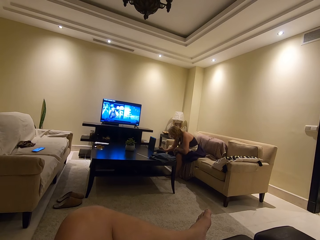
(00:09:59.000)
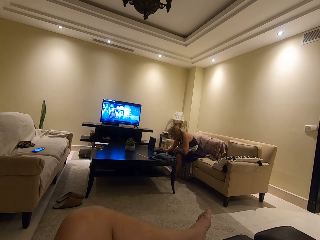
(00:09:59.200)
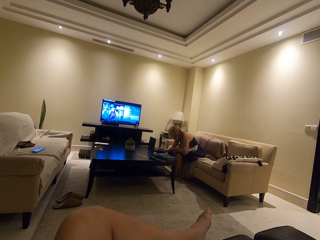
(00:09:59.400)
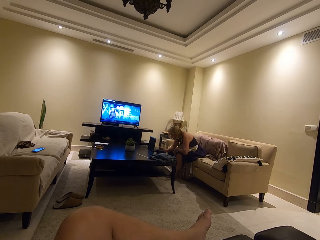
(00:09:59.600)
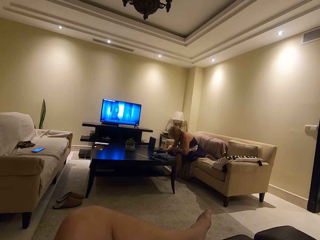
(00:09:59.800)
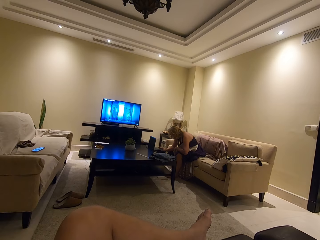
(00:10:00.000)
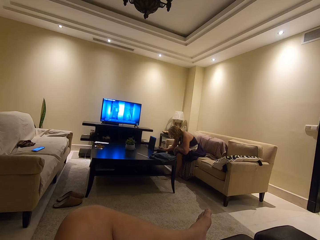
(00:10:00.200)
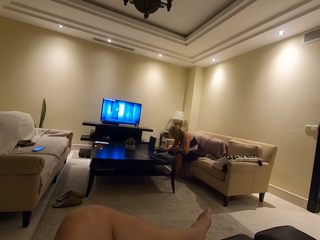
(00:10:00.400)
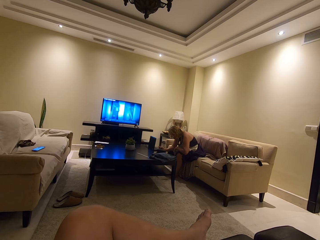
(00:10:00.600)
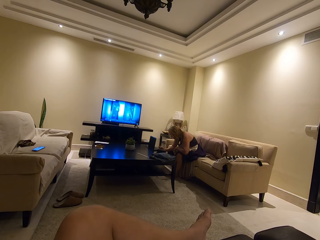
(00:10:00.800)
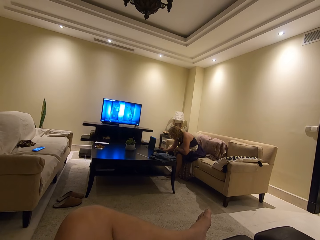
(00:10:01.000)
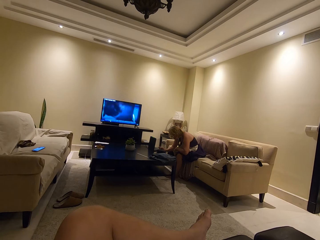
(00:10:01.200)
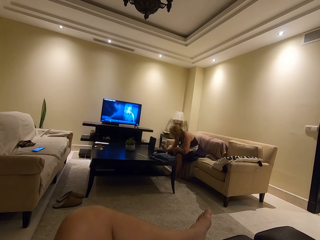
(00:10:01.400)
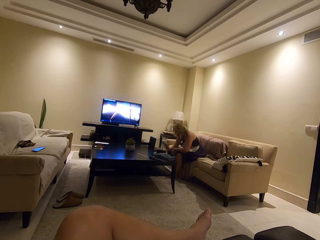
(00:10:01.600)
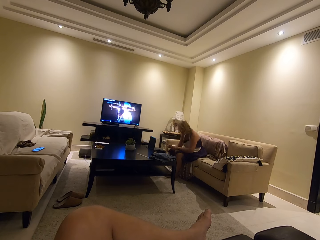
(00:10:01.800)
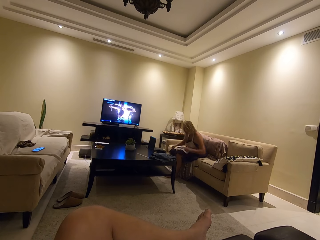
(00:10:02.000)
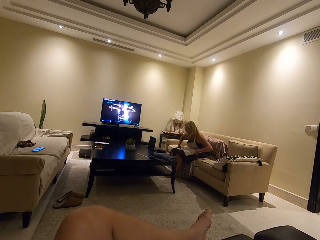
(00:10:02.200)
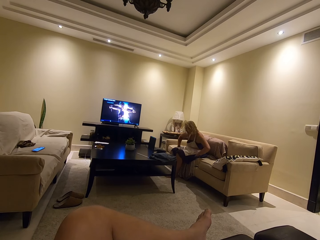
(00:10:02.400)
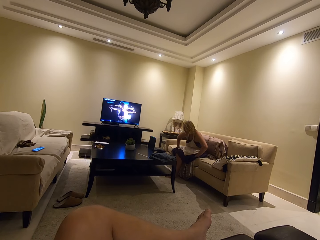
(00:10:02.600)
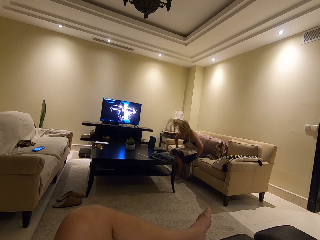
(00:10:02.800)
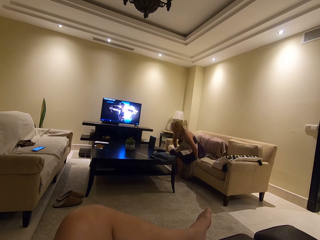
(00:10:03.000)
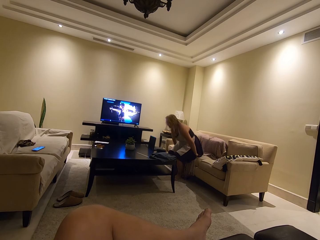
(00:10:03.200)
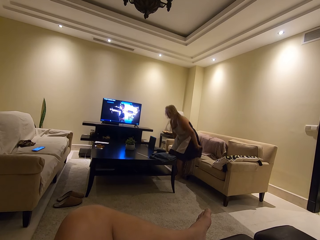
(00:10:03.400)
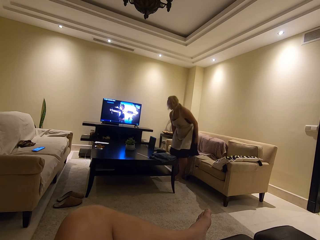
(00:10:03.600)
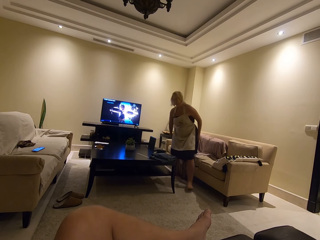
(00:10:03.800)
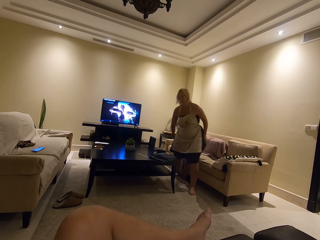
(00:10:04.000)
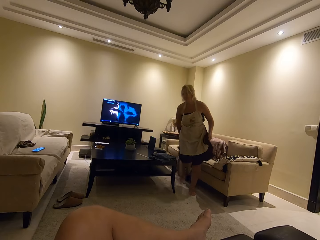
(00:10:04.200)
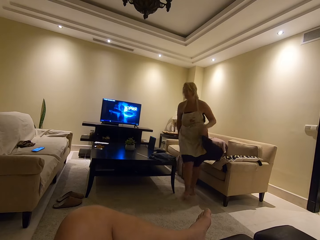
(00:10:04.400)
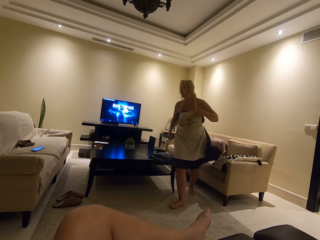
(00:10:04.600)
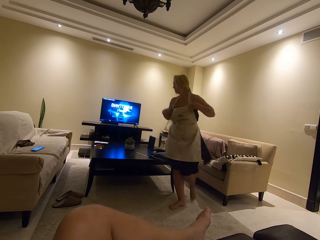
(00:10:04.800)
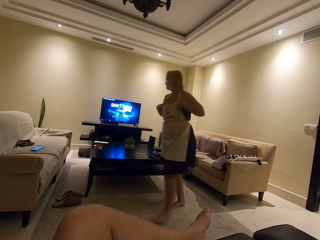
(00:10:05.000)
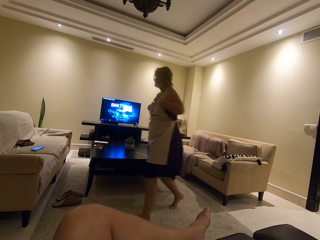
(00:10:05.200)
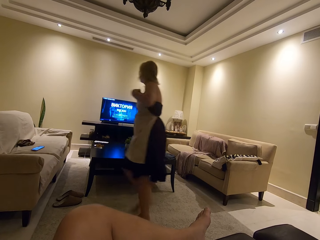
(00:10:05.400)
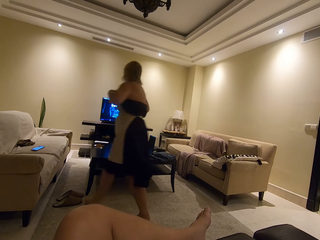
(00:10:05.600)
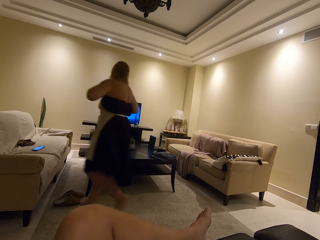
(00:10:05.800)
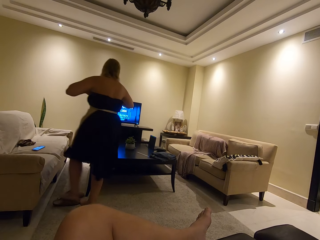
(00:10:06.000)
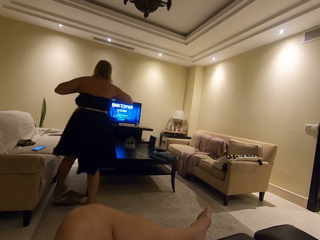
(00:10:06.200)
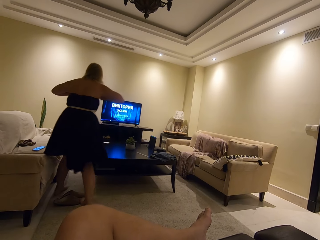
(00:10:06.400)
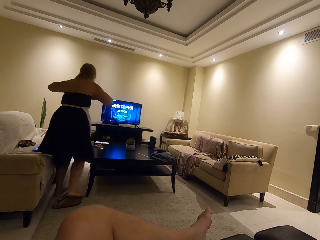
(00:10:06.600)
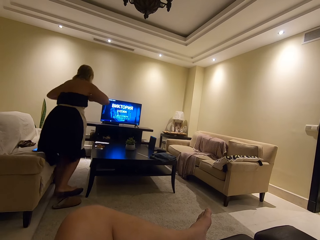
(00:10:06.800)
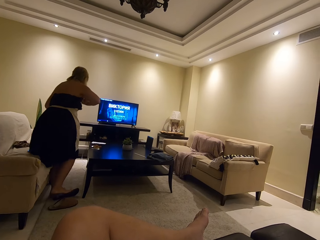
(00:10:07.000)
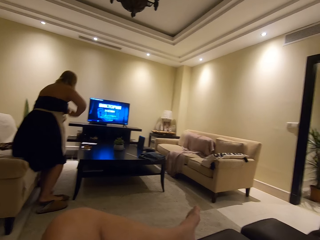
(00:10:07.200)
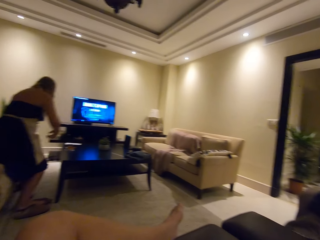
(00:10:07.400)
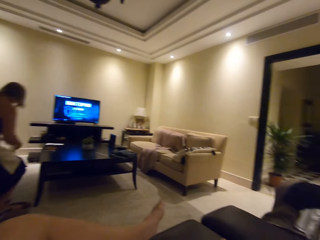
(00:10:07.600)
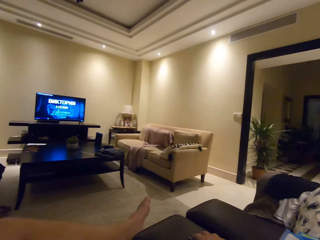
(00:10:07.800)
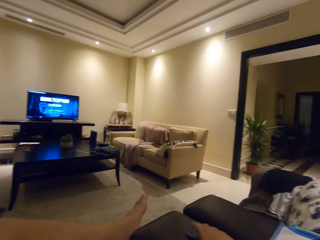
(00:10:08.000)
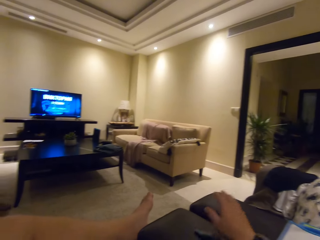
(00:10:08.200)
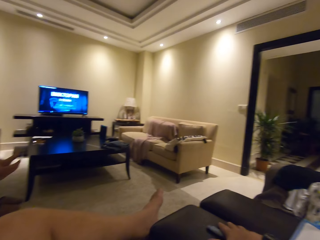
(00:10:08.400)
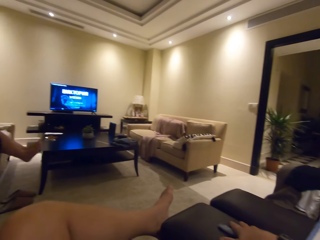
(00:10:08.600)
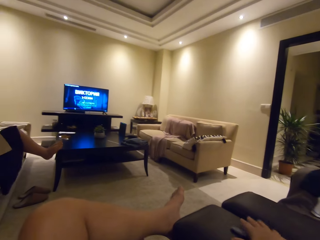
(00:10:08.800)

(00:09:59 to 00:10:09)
The lady scrolls the laptop. The camera wearer watches the television. The lady moves towards the couch. The lady walks around the house. The camera wearer looks around the compound.

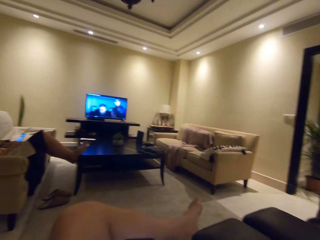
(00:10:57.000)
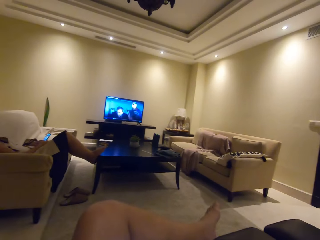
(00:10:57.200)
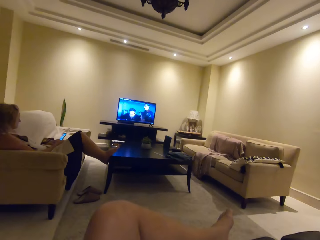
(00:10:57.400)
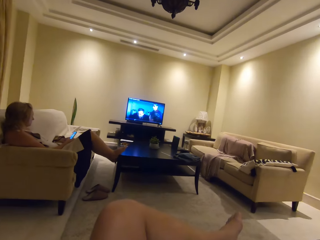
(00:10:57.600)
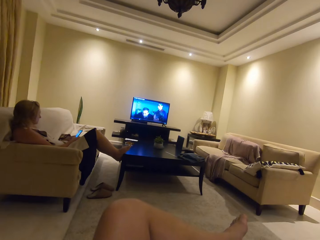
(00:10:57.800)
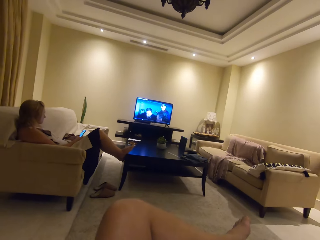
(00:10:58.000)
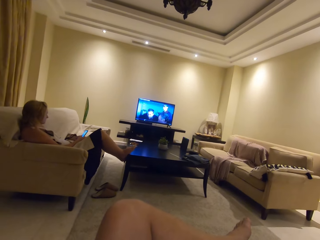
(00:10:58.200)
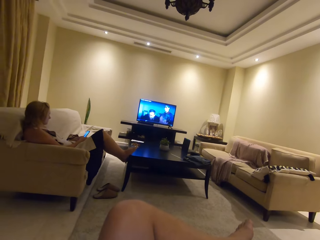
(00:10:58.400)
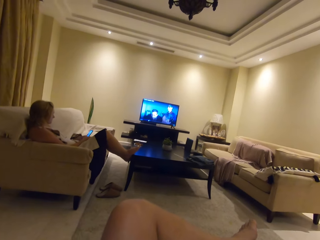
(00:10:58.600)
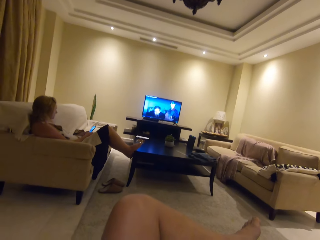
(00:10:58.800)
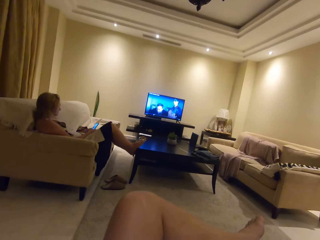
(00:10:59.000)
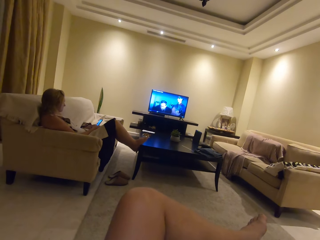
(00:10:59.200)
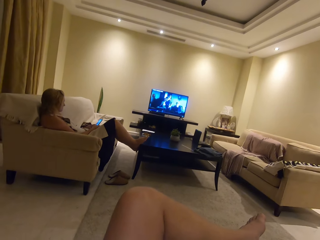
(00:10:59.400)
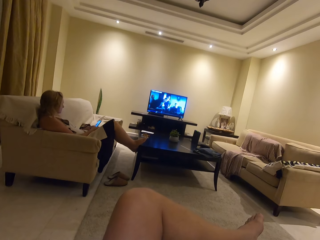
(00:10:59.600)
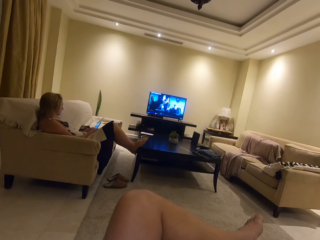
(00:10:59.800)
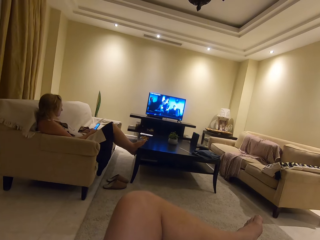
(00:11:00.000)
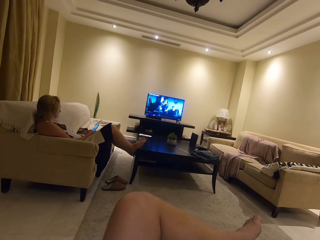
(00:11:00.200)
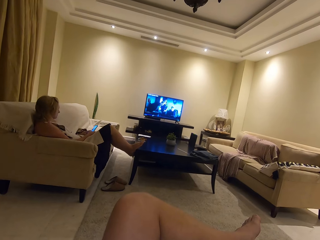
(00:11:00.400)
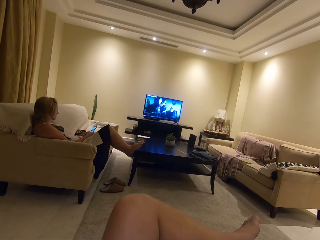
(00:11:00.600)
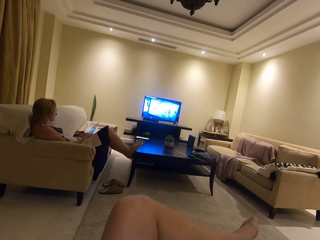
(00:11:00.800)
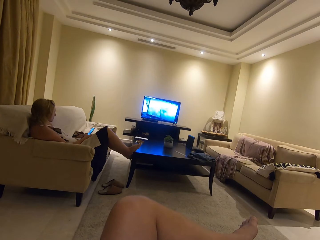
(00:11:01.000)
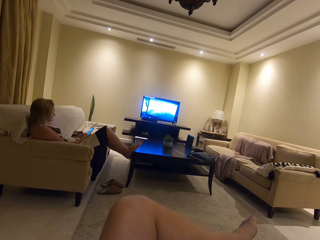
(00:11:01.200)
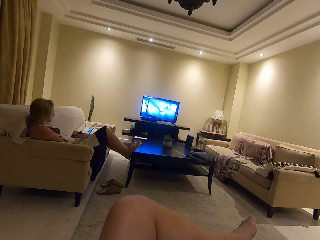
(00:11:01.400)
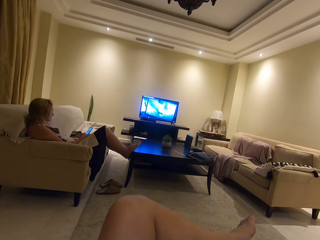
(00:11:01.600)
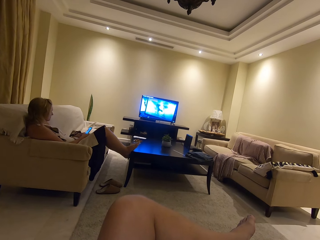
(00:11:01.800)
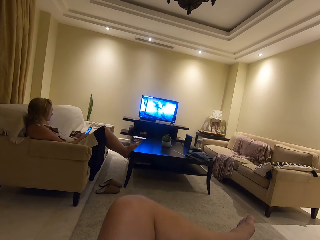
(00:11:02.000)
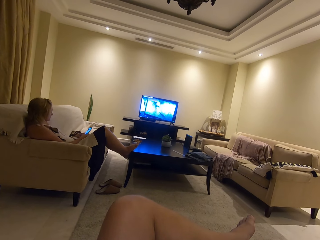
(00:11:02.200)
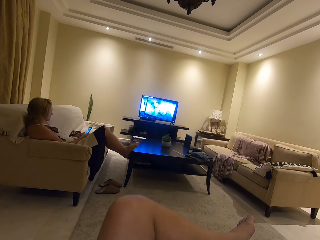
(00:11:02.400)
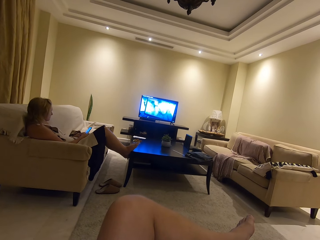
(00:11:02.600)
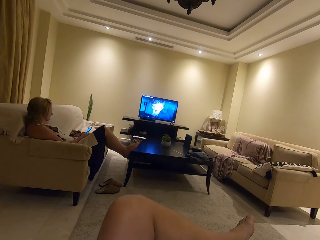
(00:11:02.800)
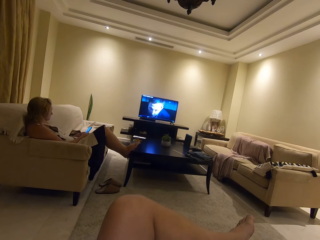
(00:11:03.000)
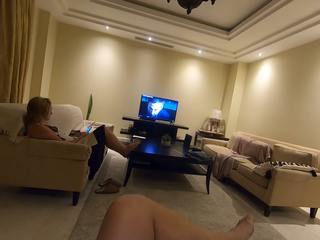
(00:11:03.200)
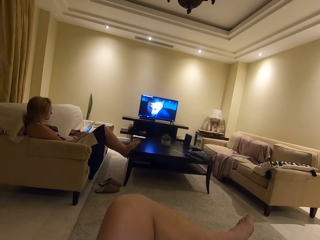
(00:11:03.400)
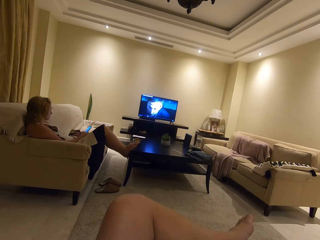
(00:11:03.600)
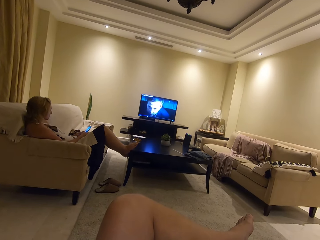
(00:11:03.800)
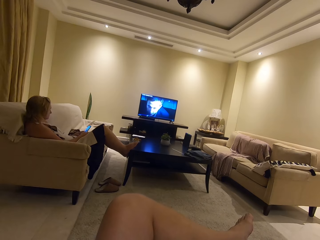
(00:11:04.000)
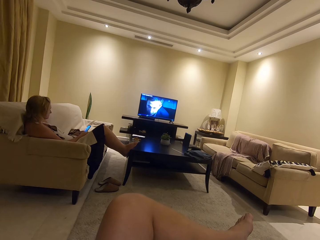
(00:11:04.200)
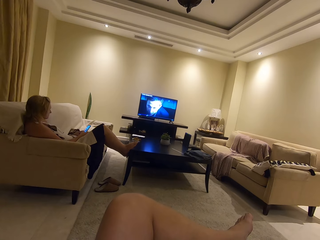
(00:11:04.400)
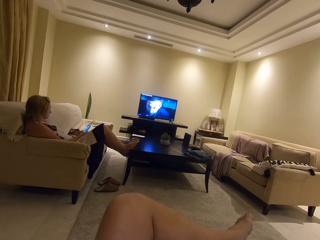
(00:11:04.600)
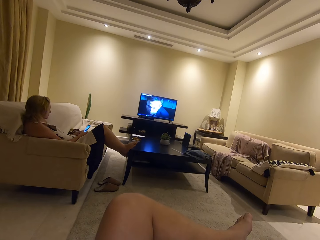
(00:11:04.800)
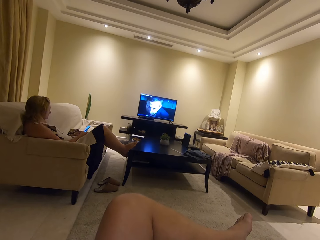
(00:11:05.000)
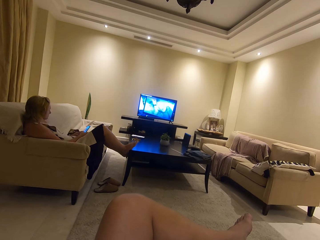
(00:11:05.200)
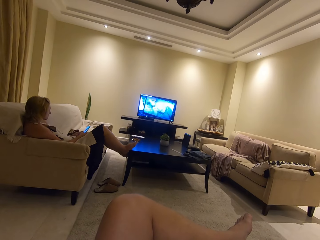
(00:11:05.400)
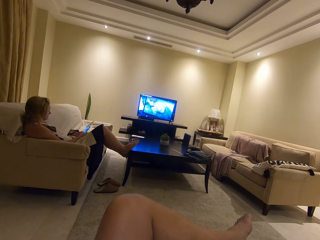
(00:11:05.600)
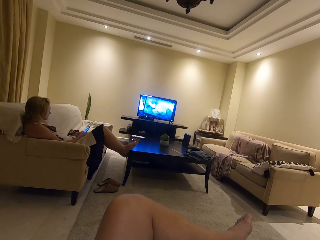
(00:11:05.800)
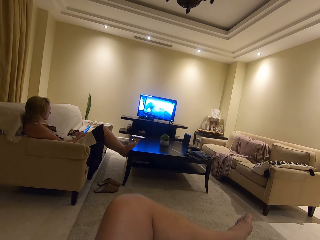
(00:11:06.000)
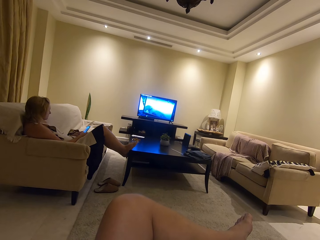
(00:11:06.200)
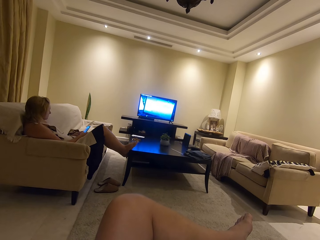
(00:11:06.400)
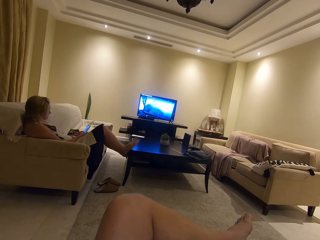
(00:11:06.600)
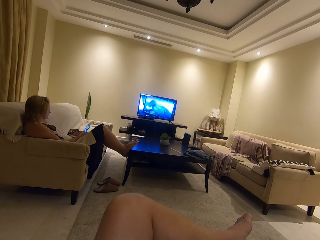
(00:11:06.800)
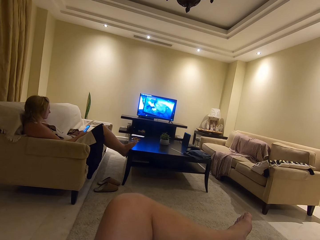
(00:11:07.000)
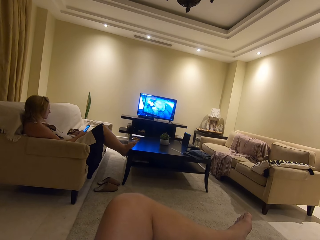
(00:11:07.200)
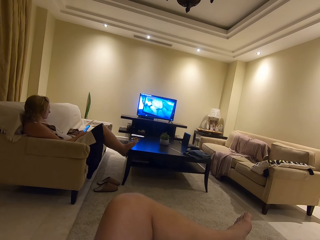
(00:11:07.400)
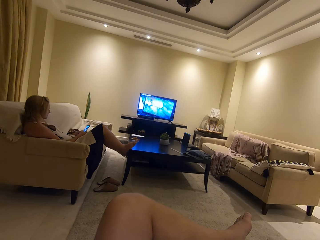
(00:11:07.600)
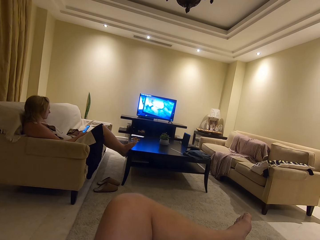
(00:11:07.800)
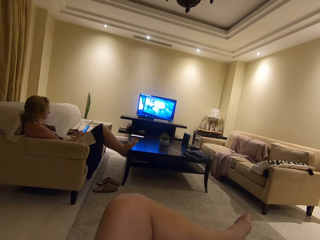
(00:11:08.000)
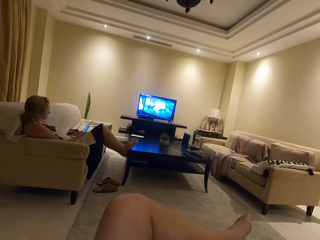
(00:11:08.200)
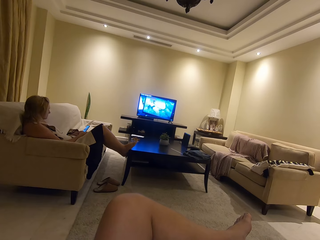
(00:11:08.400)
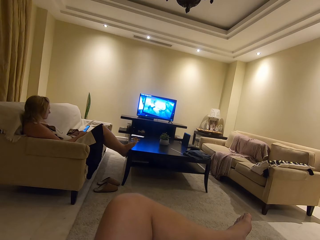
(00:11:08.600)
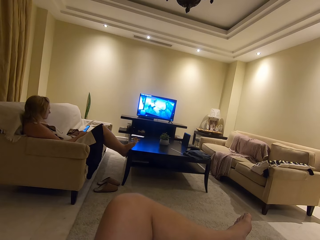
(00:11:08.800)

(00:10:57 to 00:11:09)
The camera wearer looks around the room. A lady scrolls the phone. The camera wearer watches the television.
